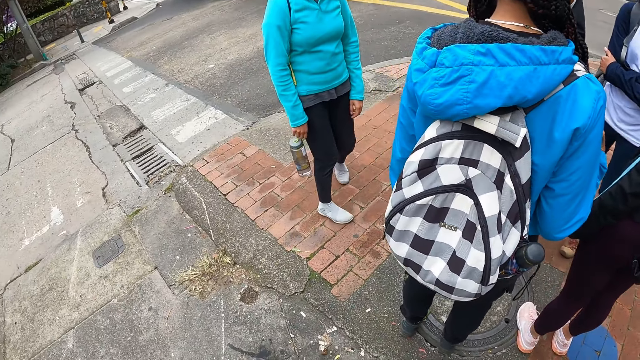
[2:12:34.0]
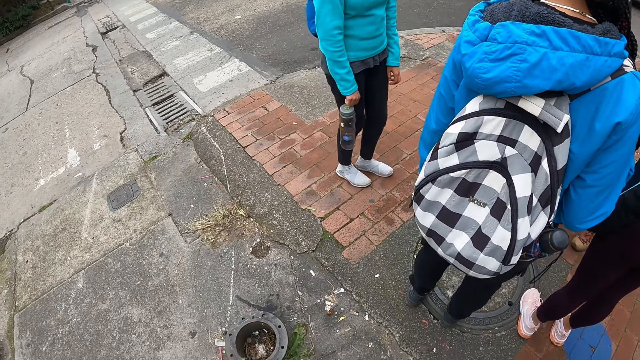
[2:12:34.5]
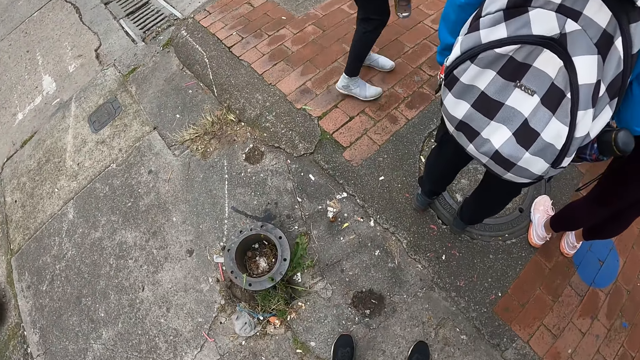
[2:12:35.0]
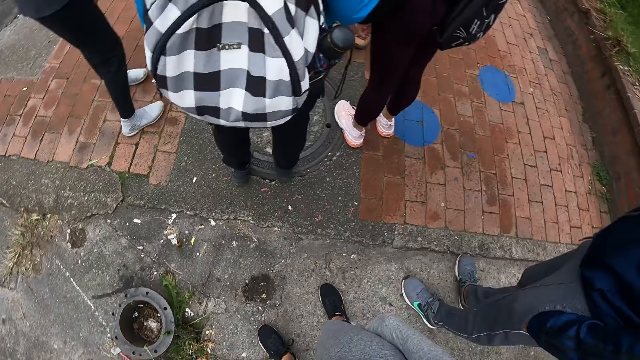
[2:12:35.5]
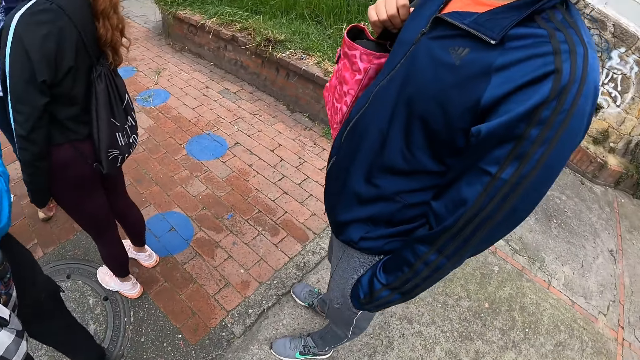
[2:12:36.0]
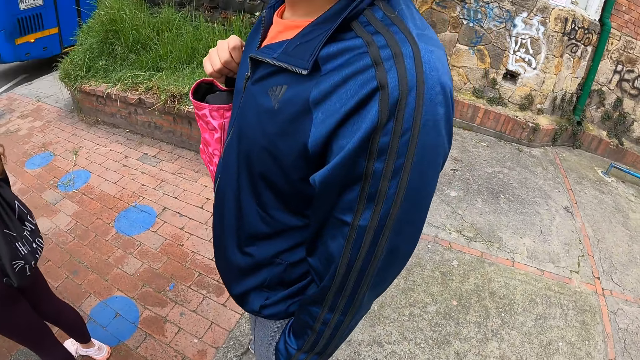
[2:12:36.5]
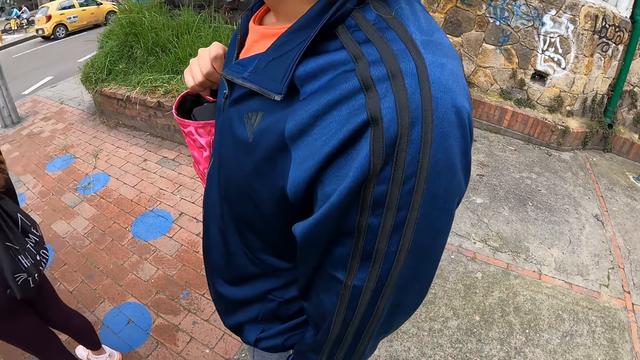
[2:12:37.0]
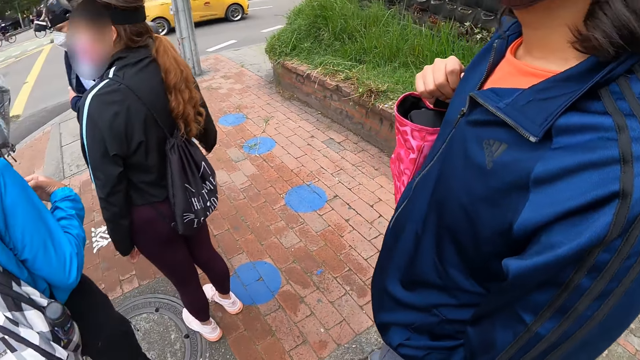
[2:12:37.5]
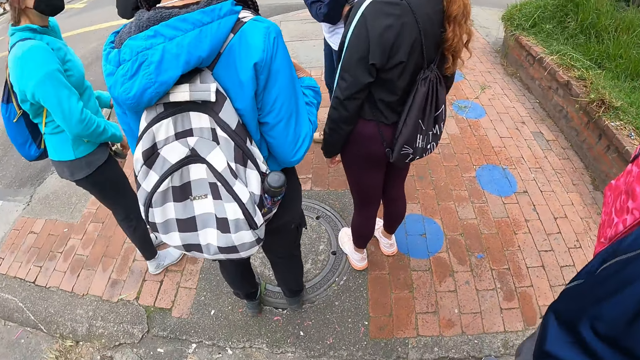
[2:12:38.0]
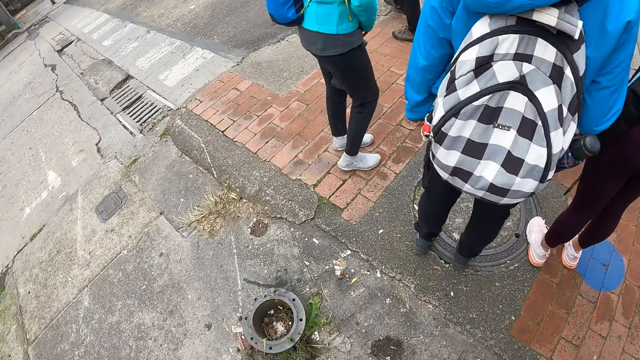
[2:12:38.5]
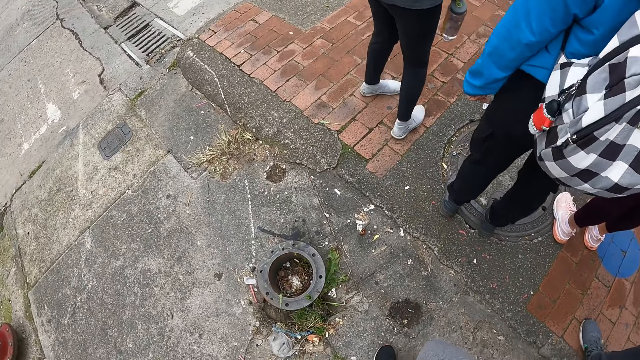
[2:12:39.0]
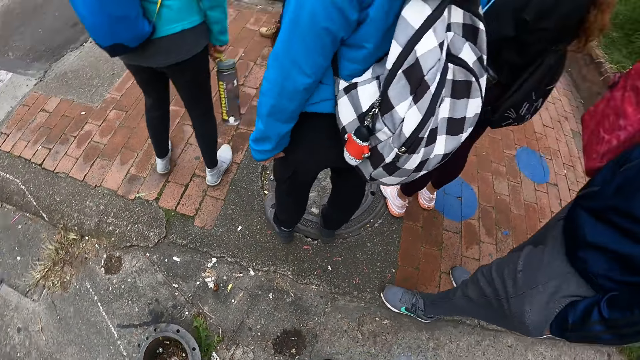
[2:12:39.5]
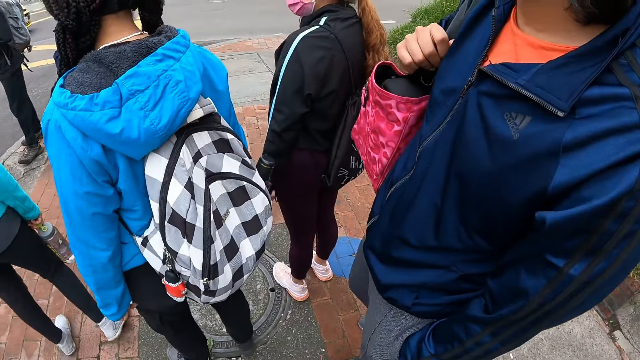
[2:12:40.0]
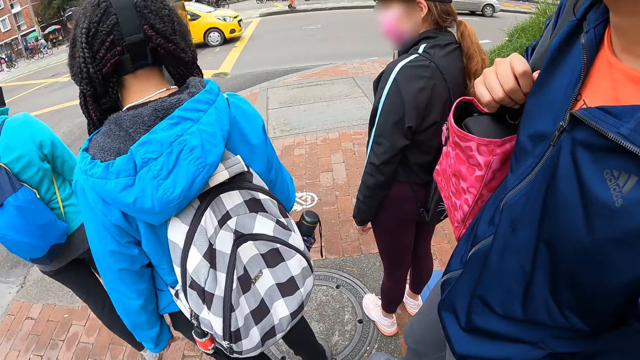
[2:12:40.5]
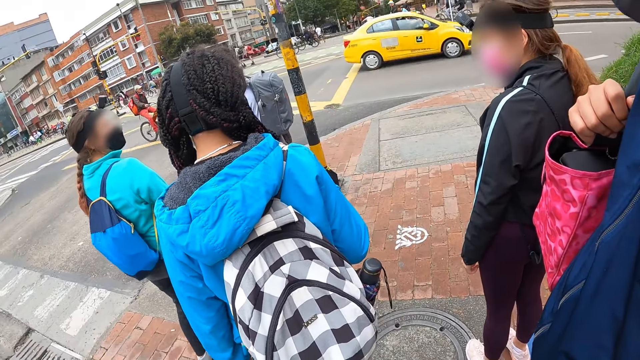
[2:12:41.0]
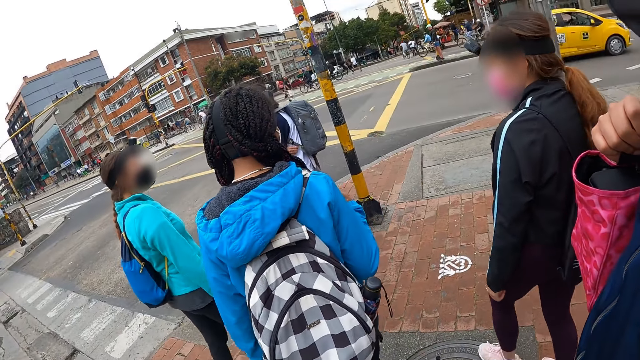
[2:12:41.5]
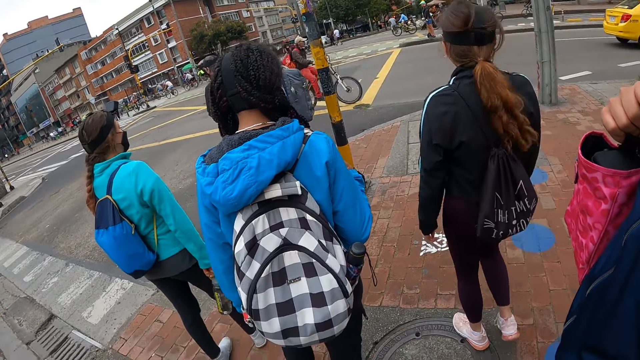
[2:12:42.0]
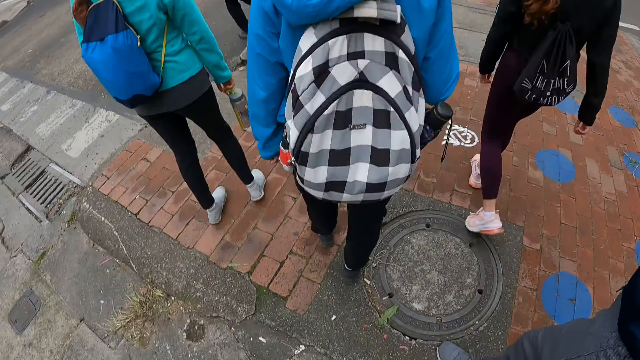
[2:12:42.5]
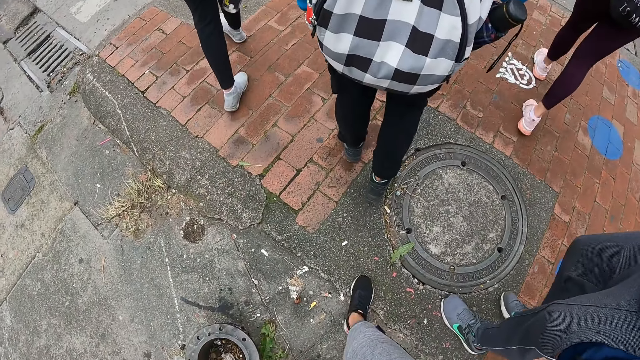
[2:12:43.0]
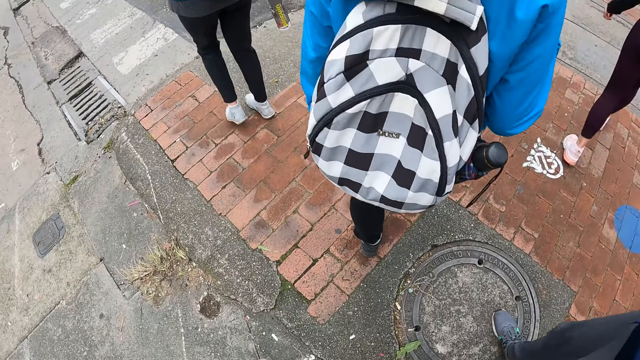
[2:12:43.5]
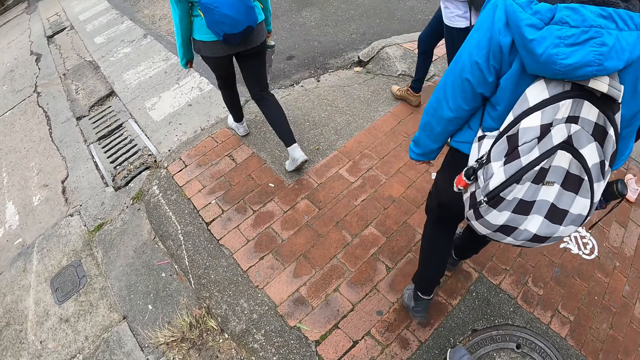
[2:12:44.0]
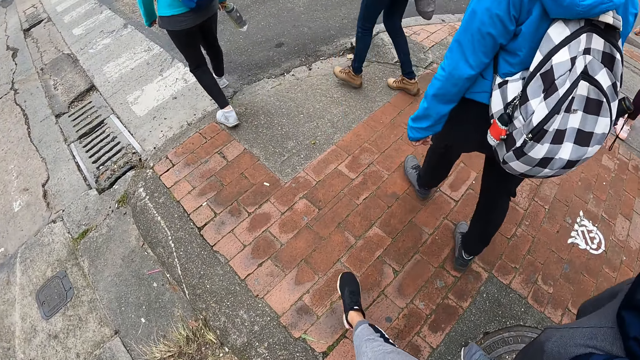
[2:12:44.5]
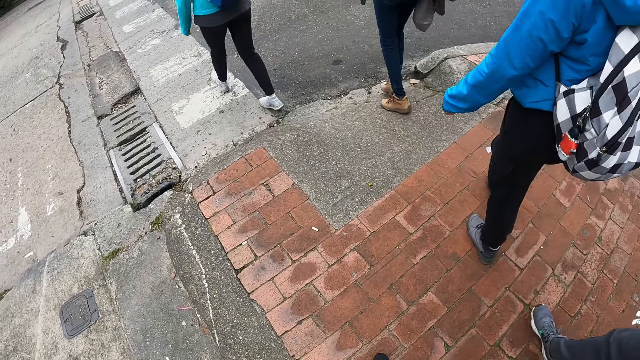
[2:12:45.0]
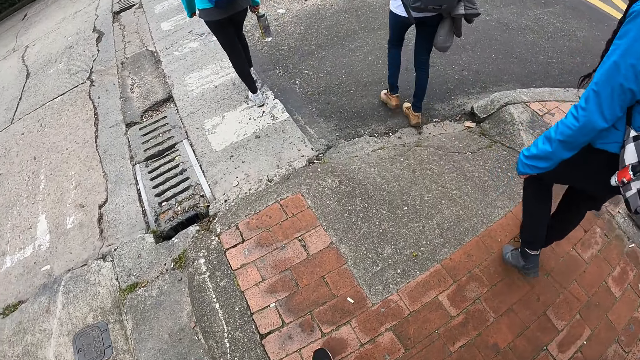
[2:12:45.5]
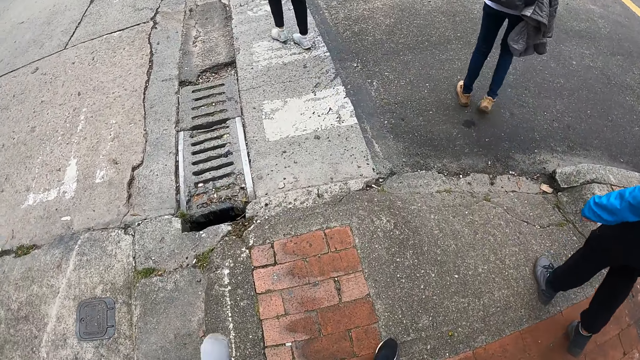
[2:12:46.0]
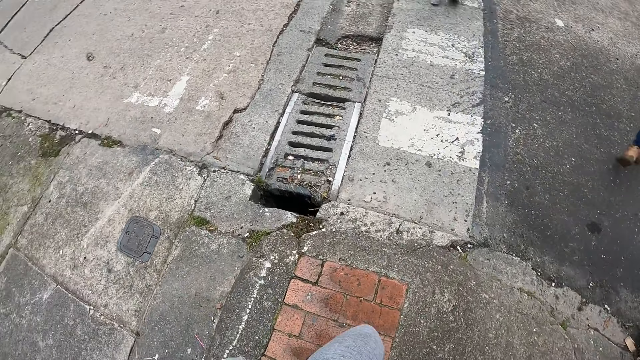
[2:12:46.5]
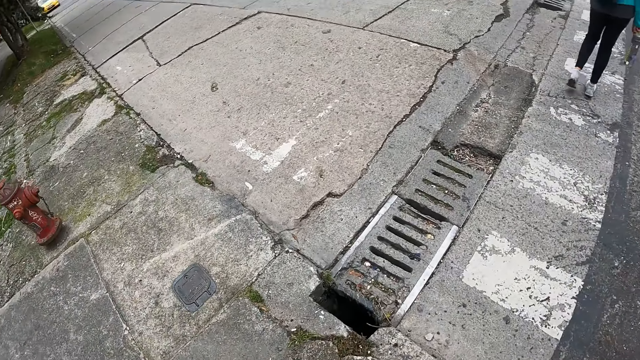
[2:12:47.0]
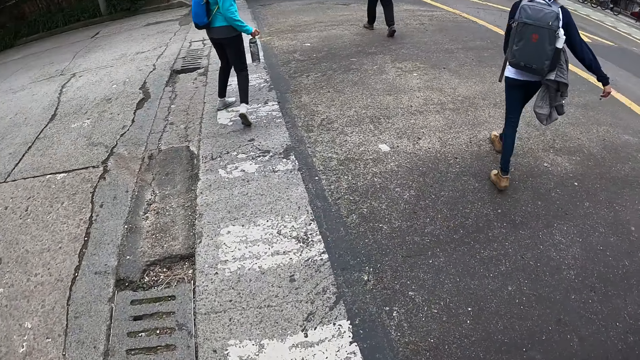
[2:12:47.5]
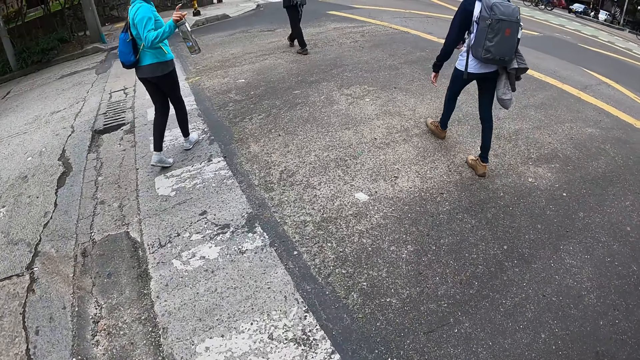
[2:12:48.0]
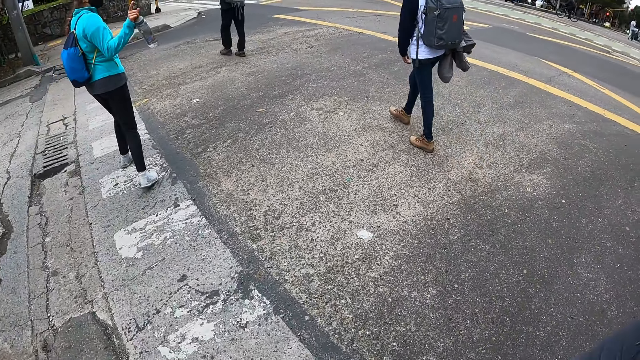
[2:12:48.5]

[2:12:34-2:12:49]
The camera wearer walks. They cross the street with the men and the women.

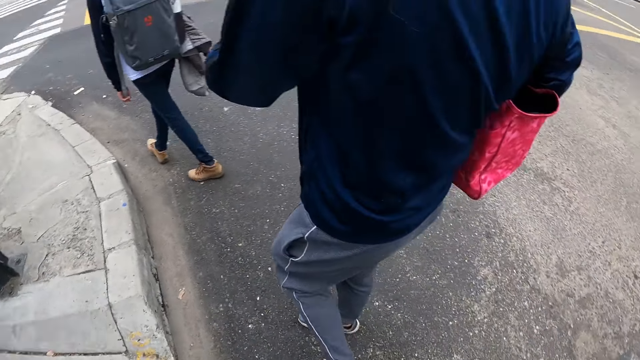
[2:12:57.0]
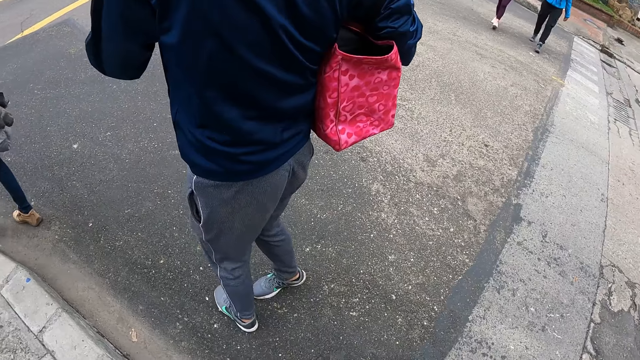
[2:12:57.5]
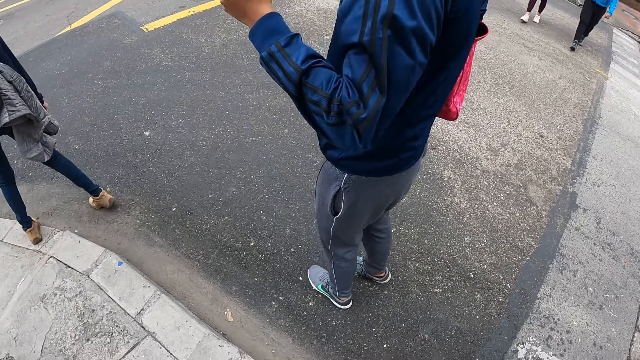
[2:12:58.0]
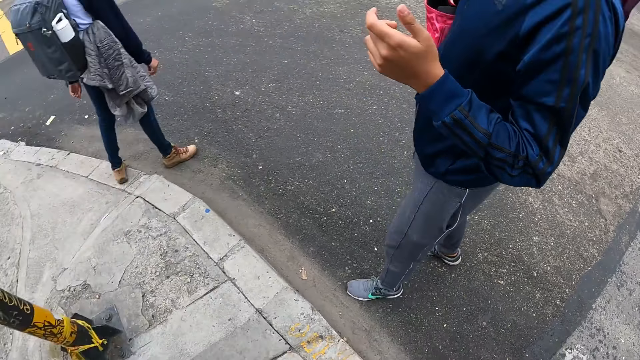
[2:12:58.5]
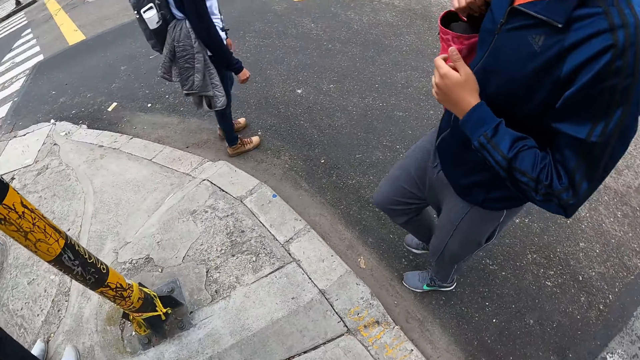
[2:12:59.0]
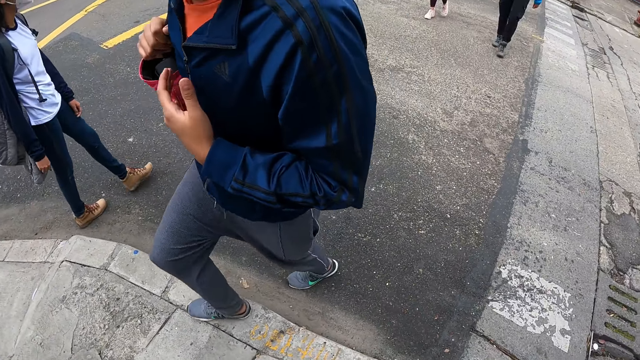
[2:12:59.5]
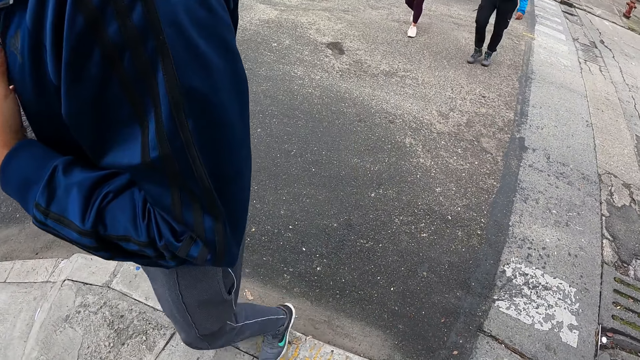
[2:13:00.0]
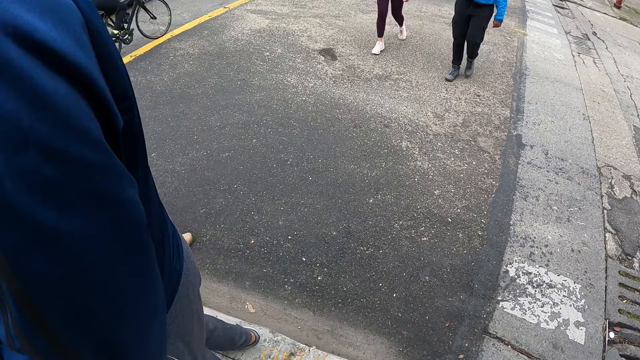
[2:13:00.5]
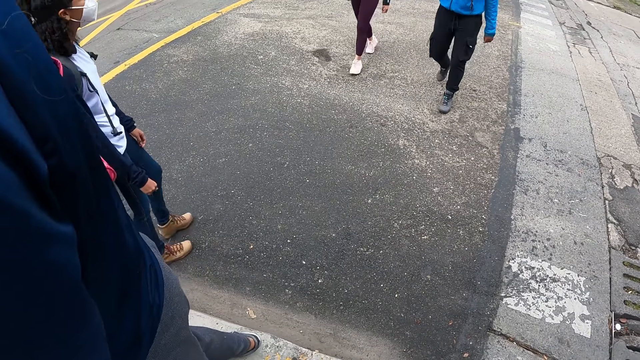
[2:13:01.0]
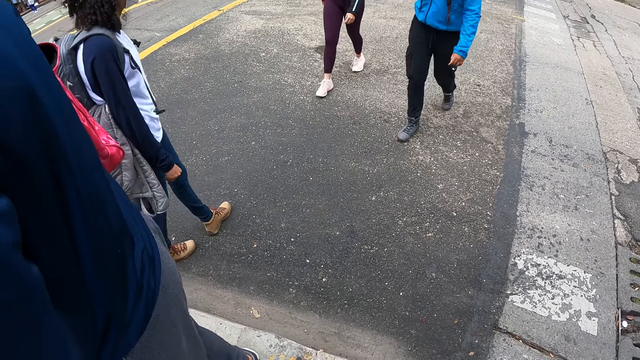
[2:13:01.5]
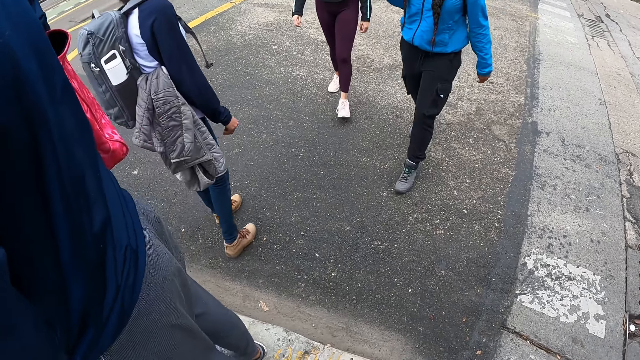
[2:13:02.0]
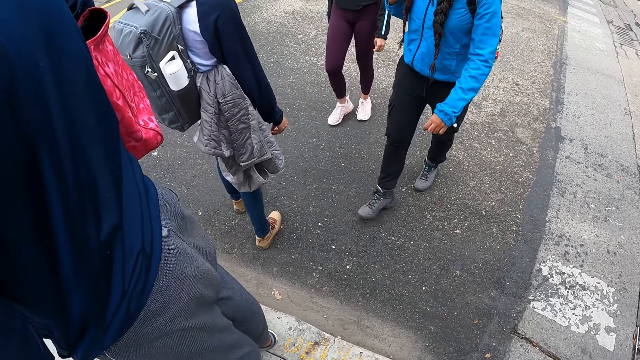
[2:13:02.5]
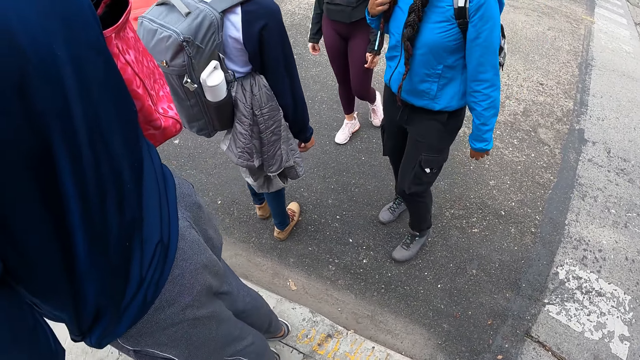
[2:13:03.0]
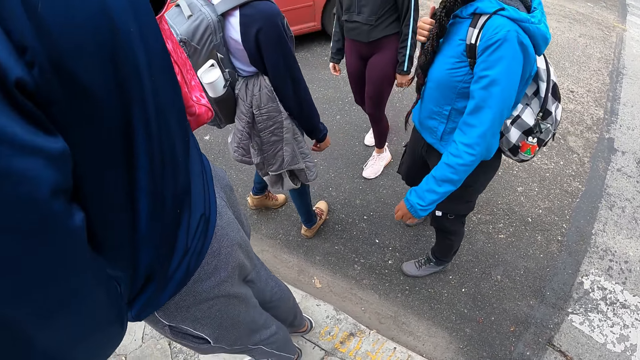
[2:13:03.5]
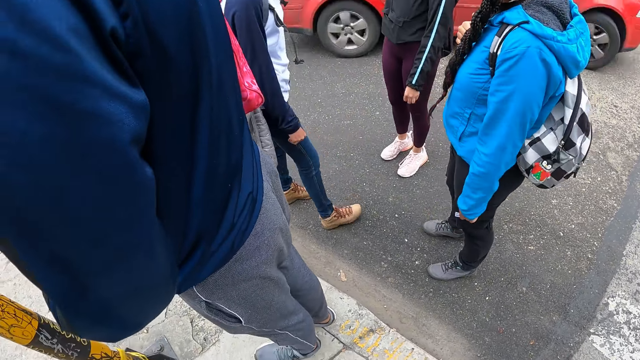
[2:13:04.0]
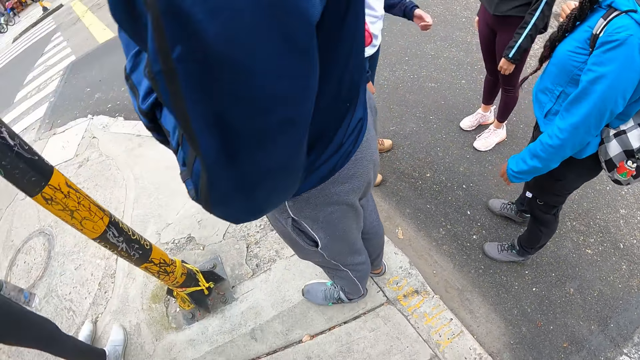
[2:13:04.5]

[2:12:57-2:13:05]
The camera wearer turns backwards. The women cross the street. The camera wearer stands. The women interact.
